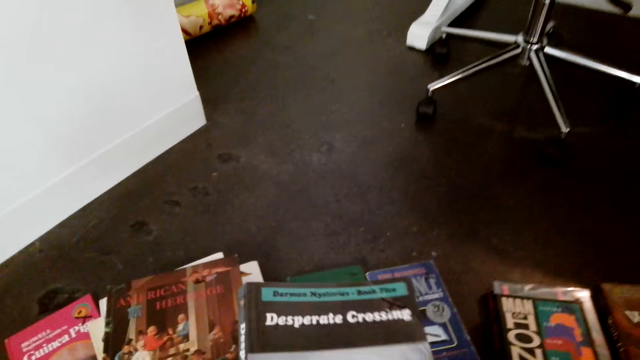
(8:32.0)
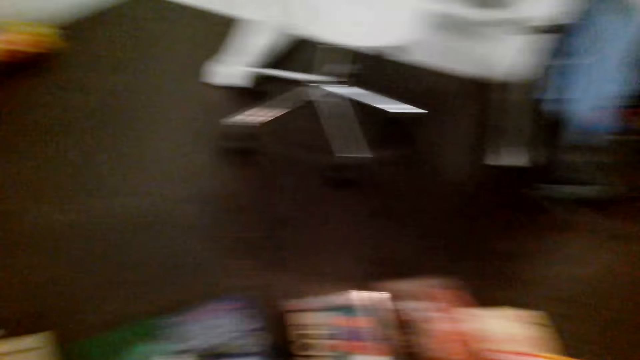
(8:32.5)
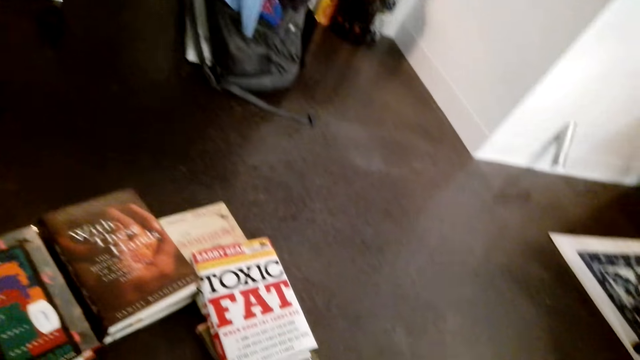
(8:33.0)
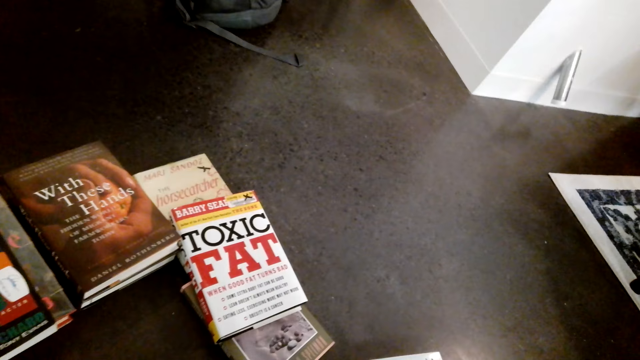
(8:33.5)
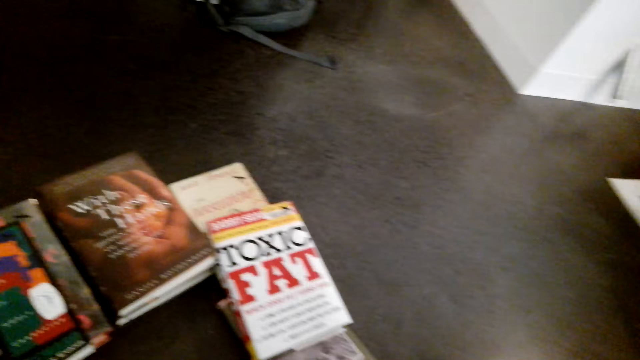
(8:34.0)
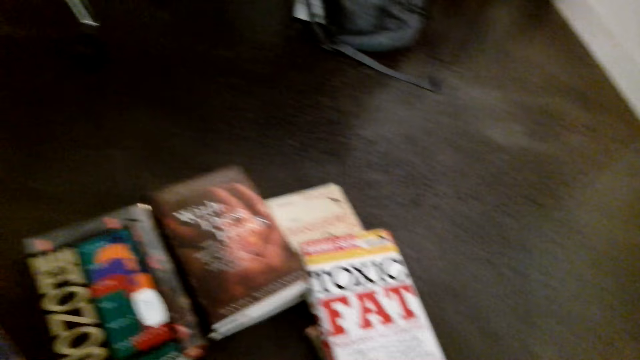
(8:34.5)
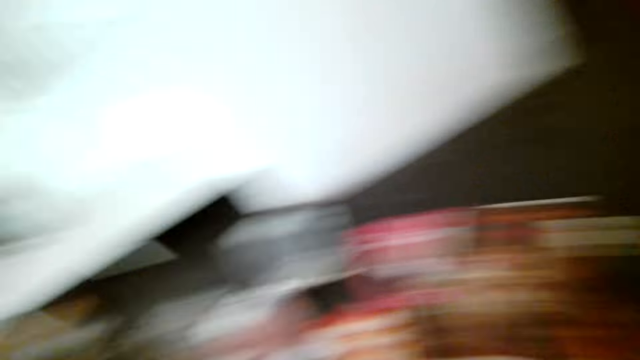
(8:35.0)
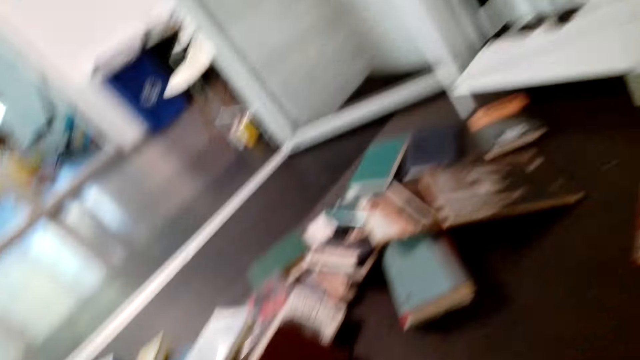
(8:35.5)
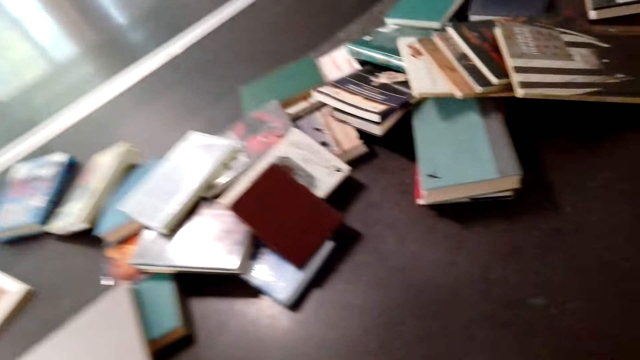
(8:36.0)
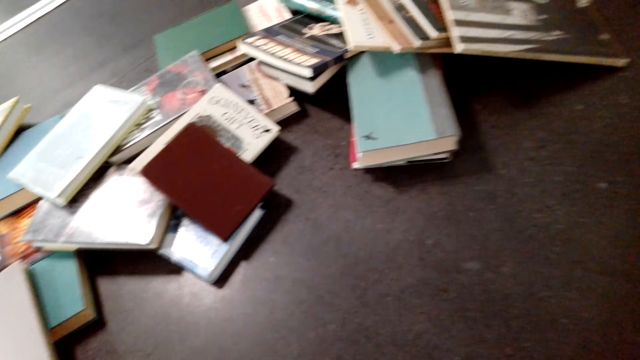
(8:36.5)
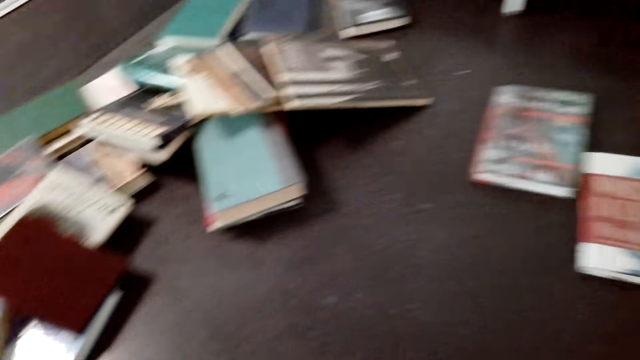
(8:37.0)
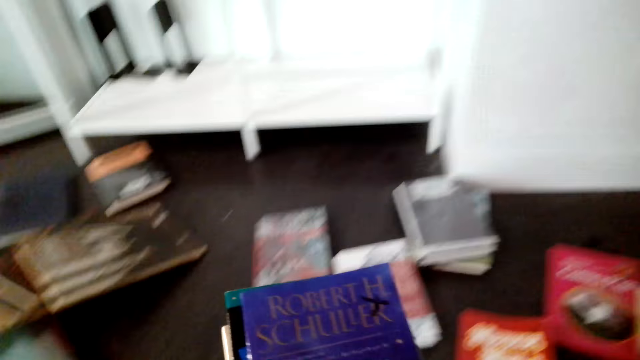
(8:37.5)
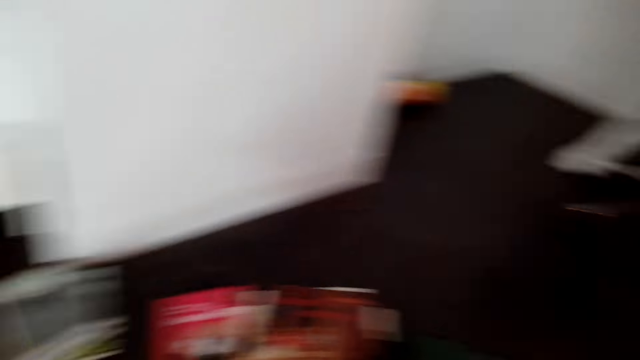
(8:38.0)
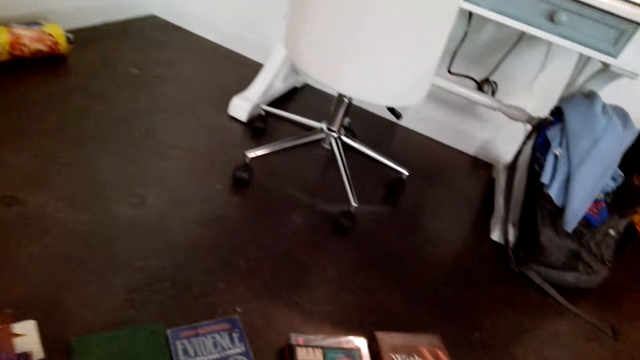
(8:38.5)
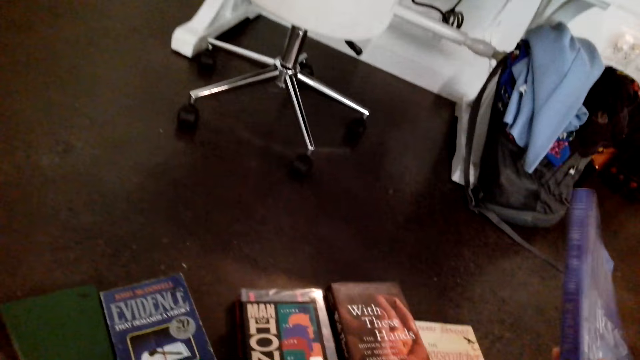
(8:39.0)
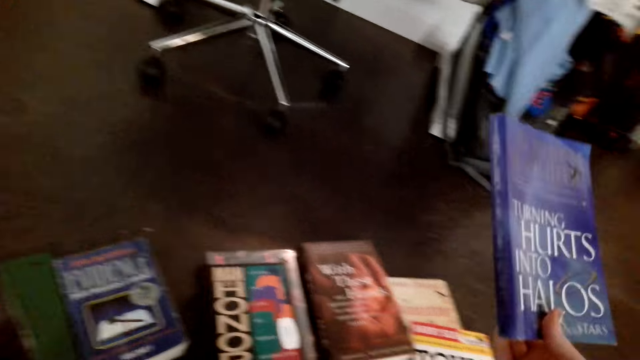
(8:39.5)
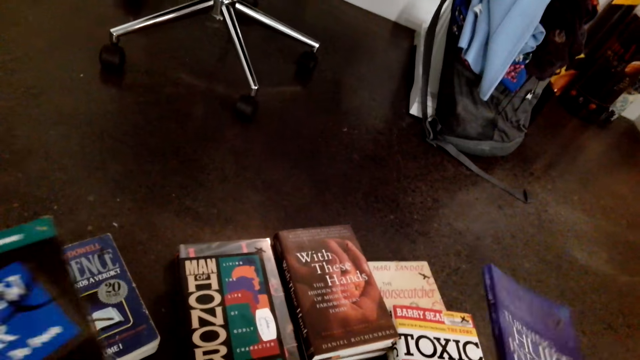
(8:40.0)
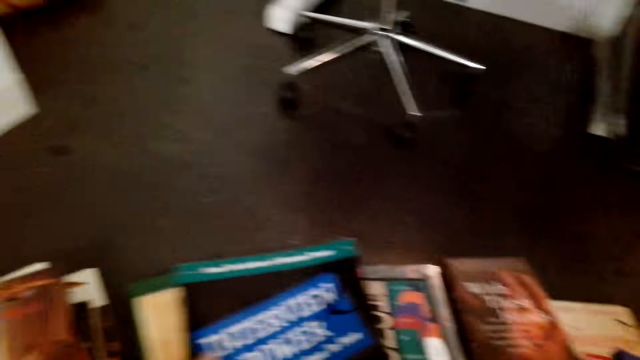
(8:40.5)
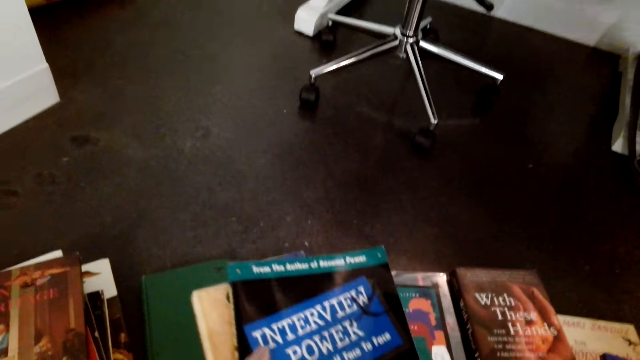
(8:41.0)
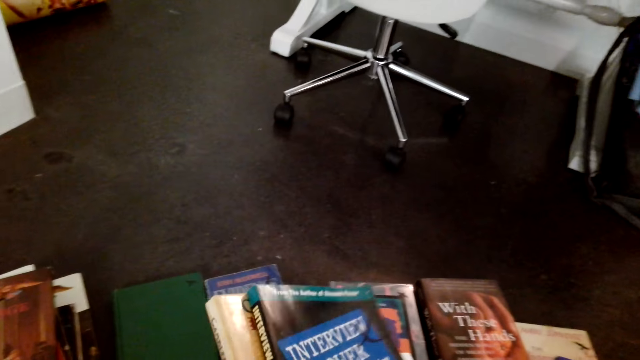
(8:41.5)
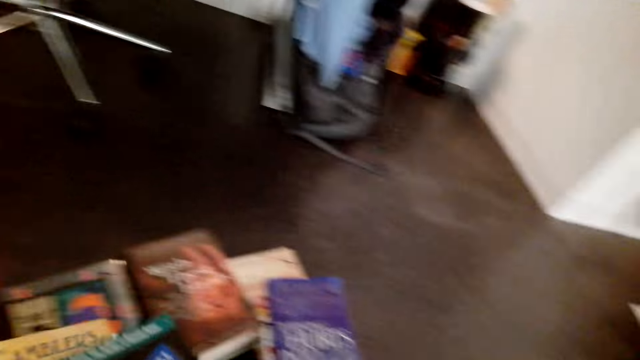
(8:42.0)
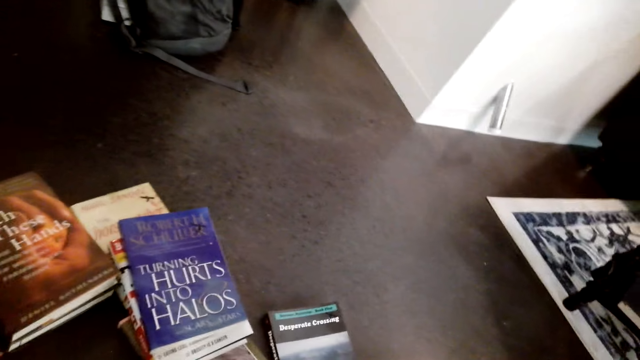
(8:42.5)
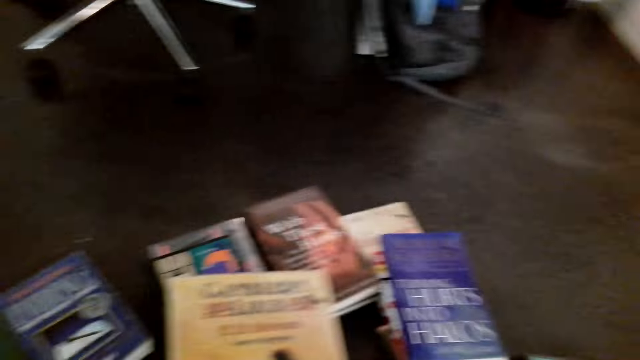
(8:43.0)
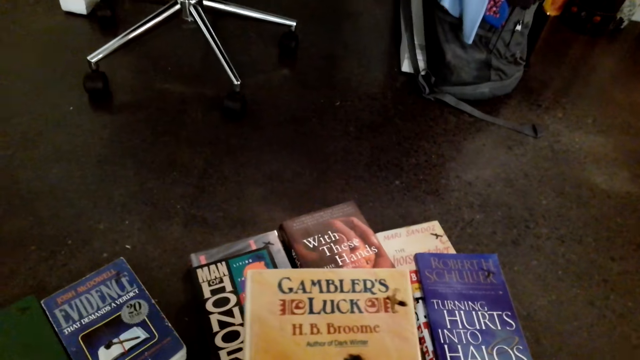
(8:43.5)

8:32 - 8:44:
The camera wearer drops a book.

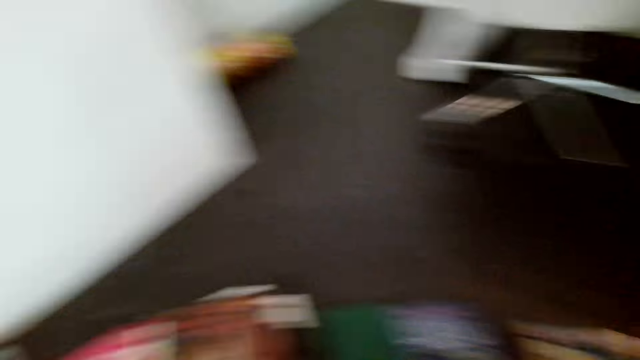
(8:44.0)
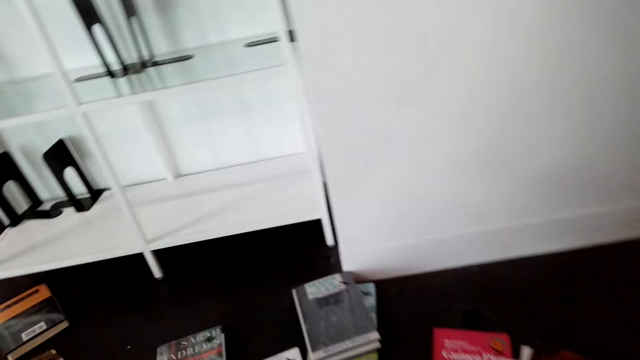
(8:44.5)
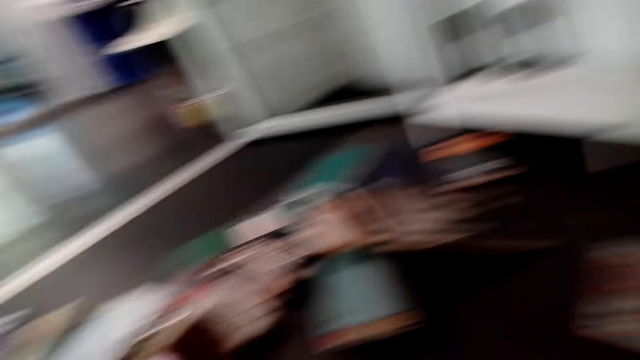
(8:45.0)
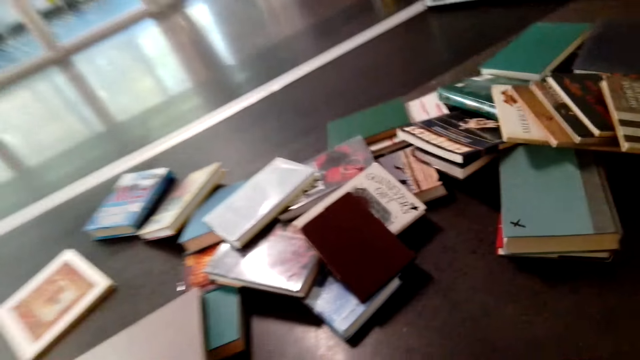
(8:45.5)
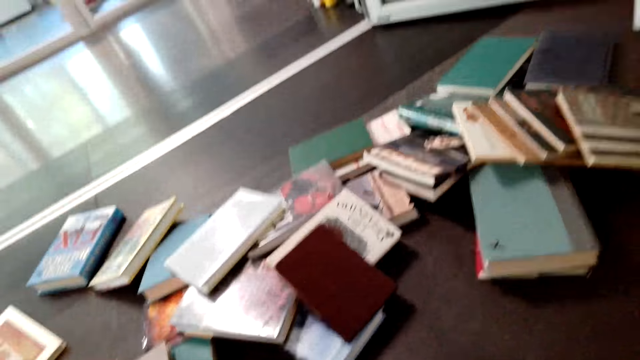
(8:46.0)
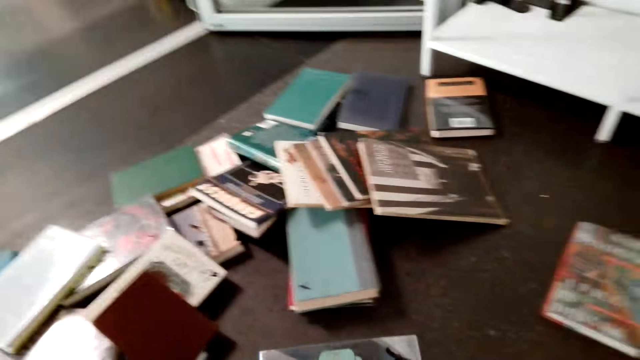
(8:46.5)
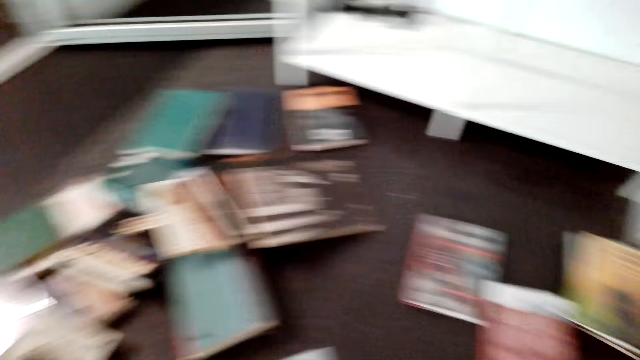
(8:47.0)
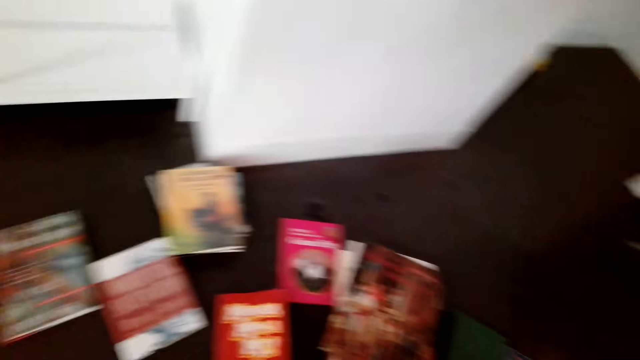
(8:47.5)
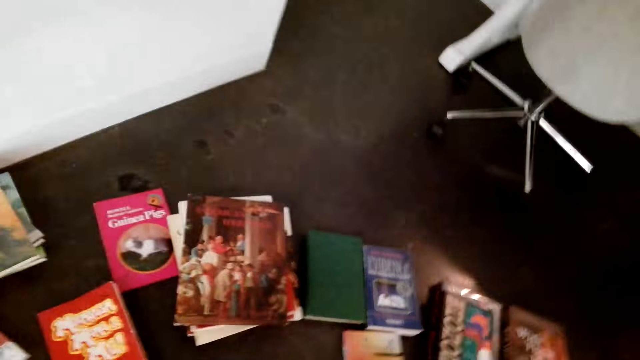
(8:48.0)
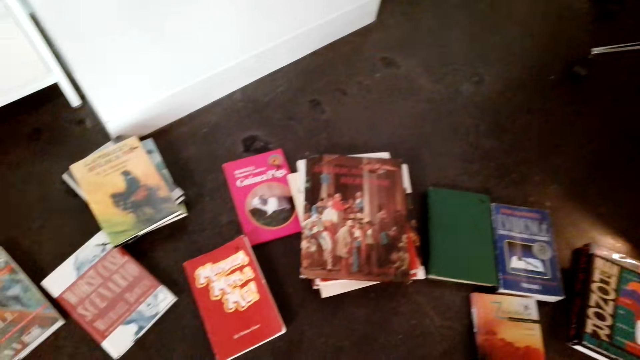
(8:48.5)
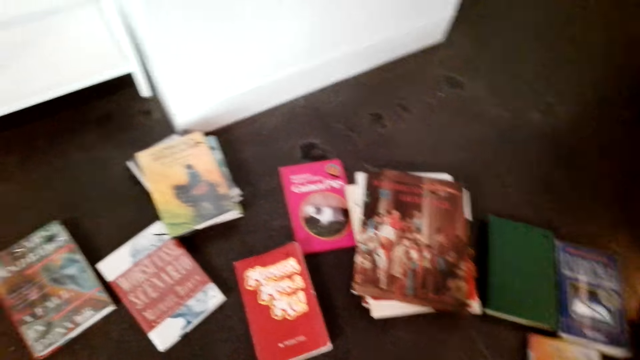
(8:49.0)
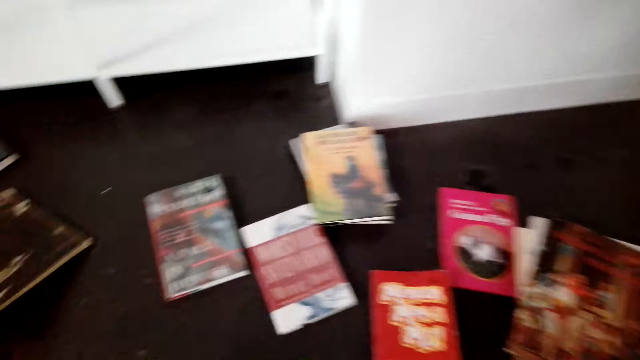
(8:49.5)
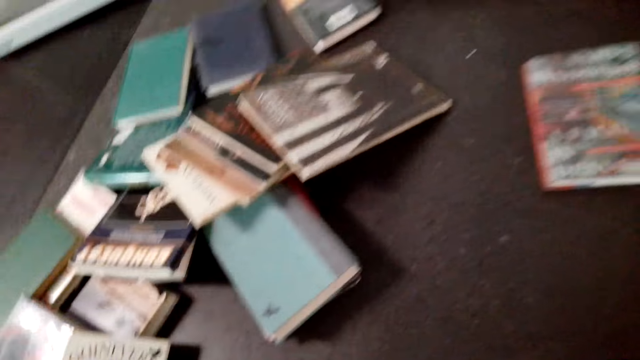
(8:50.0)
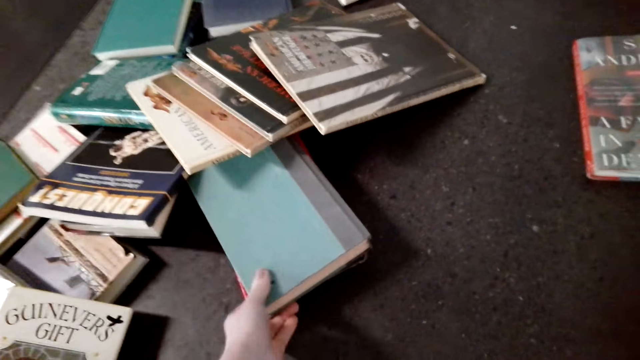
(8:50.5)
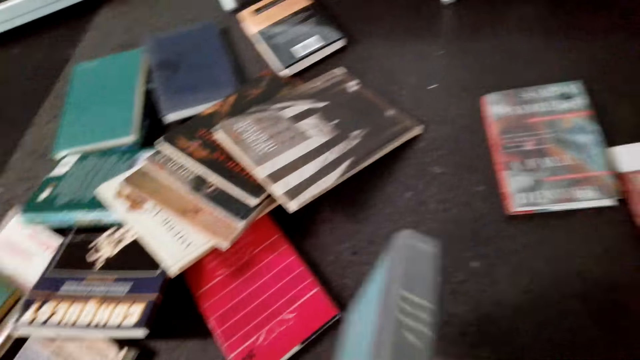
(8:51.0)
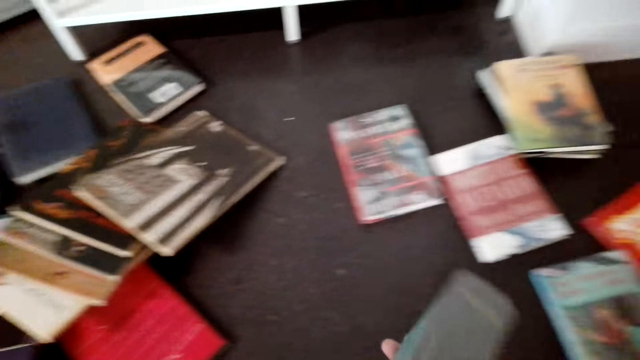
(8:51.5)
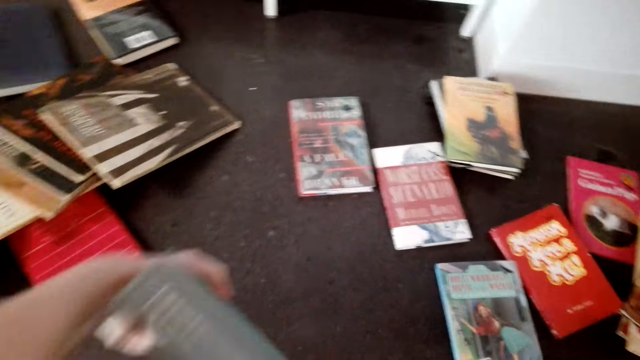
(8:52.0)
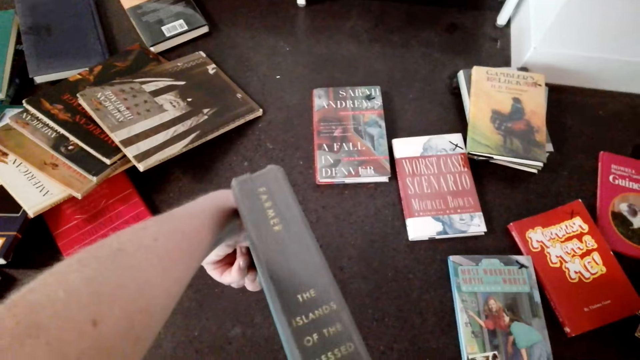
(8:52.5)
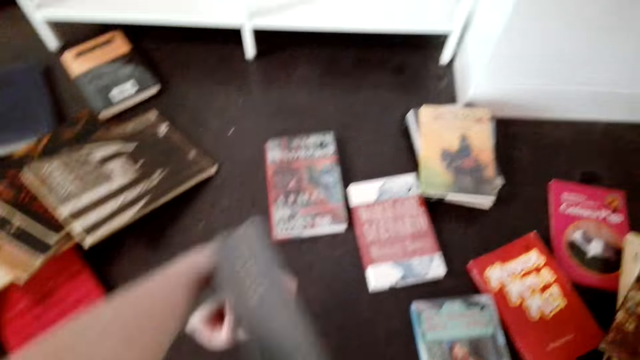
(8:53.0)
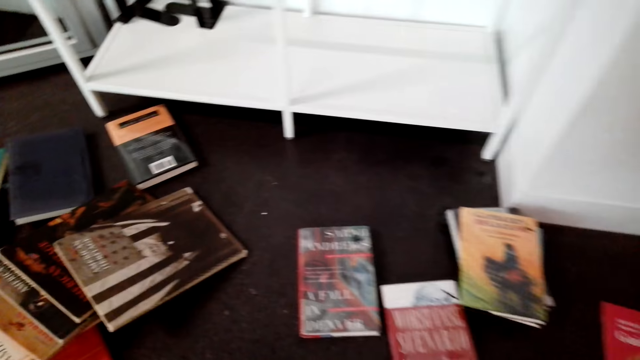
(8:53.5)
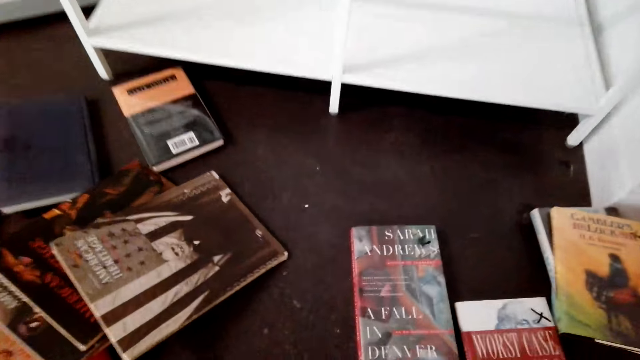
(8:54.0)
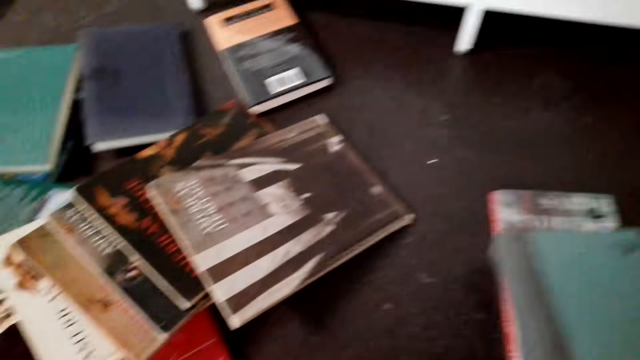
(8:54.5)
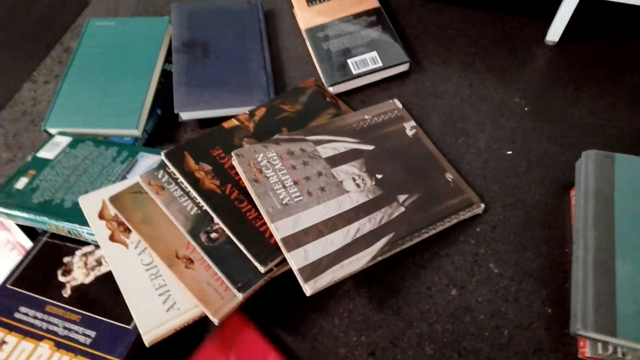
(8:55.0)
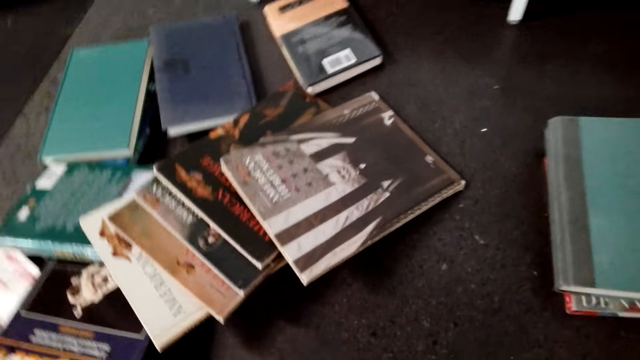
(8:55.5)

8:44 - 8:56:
The camera wearer picks up a book. They look at the book. They put down the book. They pick up a book.
